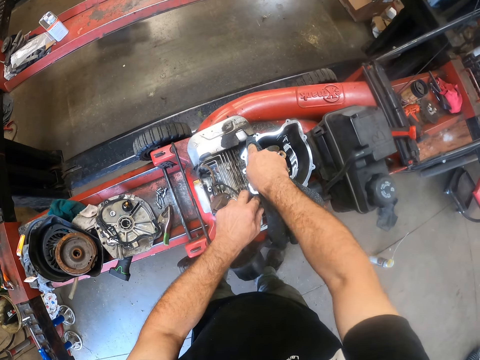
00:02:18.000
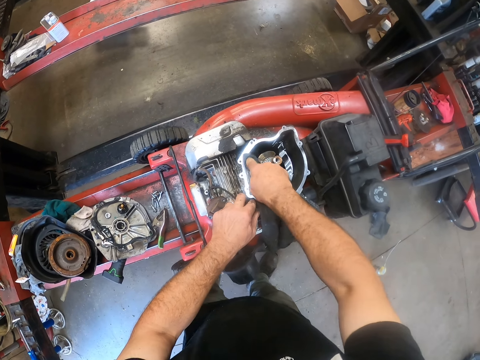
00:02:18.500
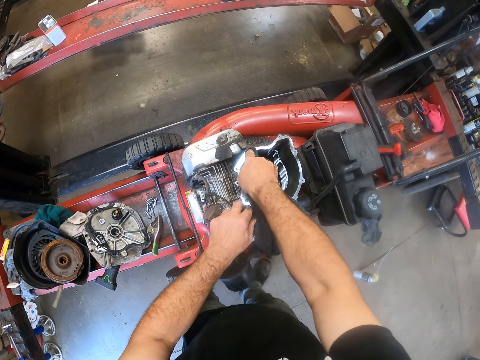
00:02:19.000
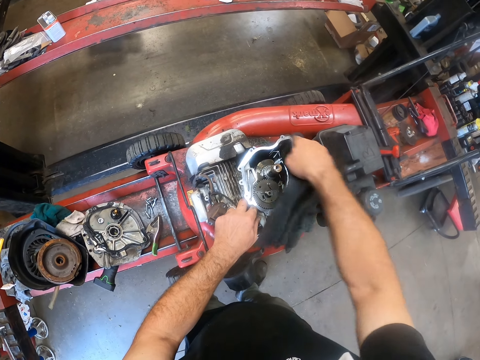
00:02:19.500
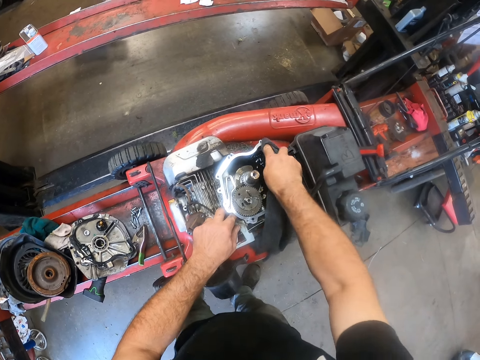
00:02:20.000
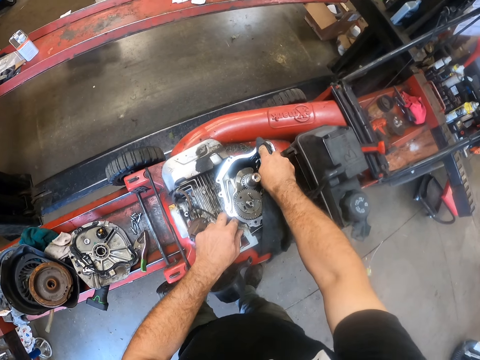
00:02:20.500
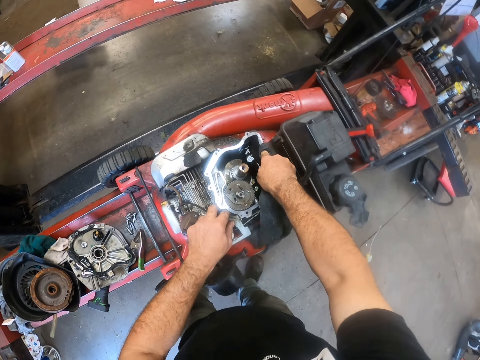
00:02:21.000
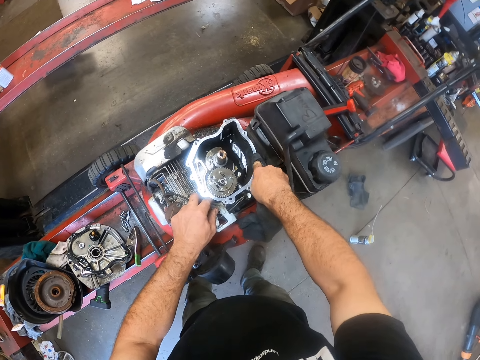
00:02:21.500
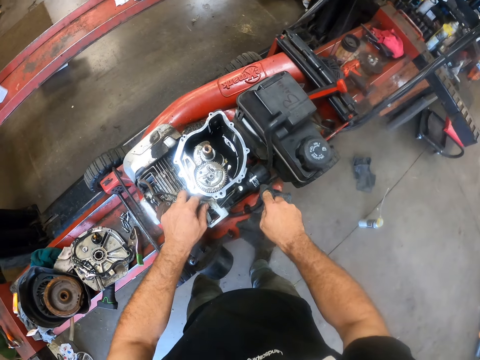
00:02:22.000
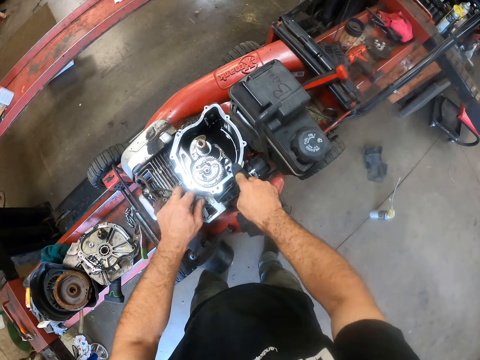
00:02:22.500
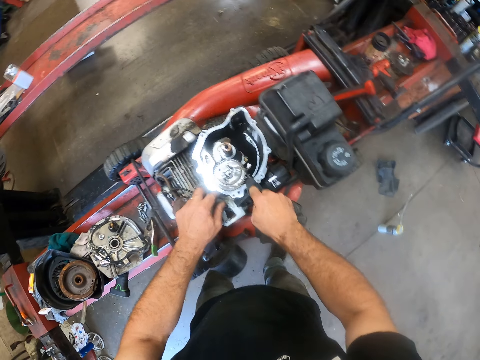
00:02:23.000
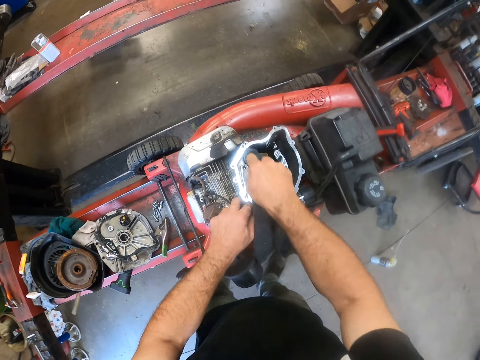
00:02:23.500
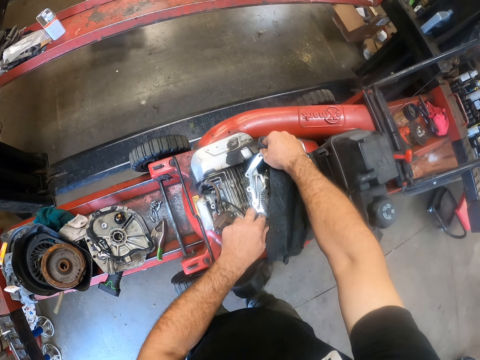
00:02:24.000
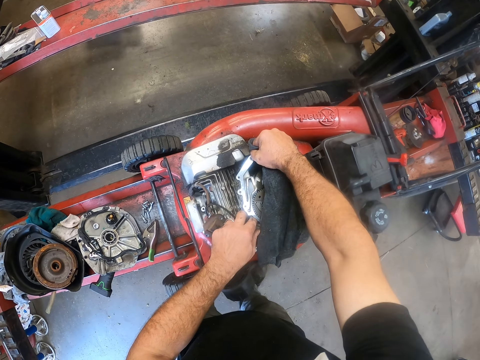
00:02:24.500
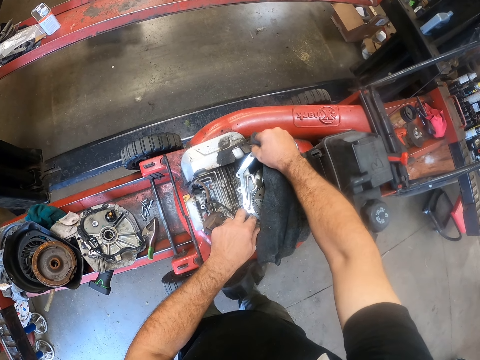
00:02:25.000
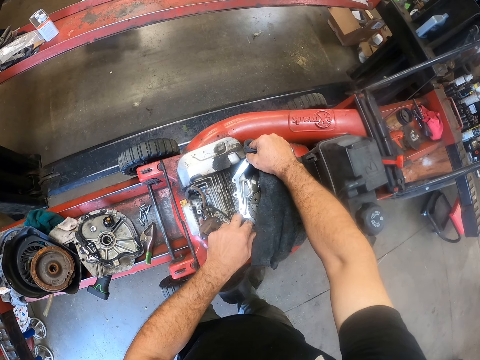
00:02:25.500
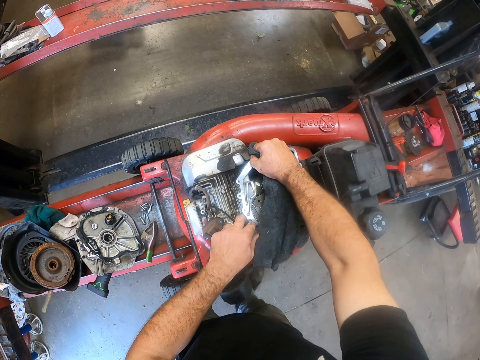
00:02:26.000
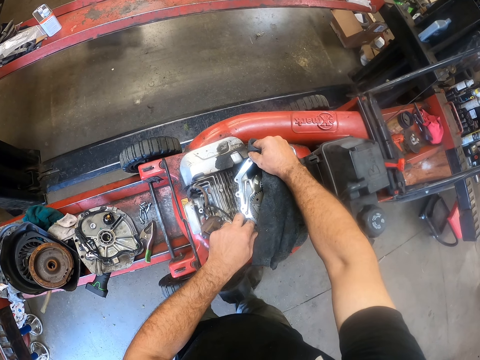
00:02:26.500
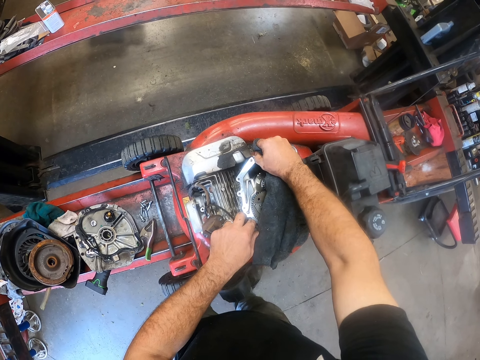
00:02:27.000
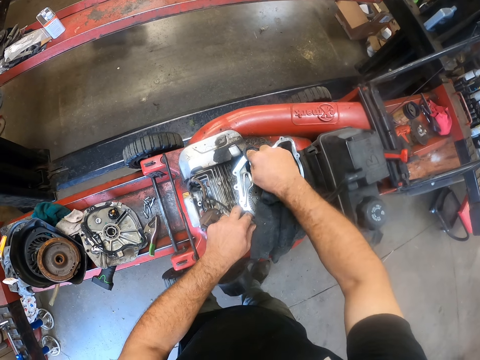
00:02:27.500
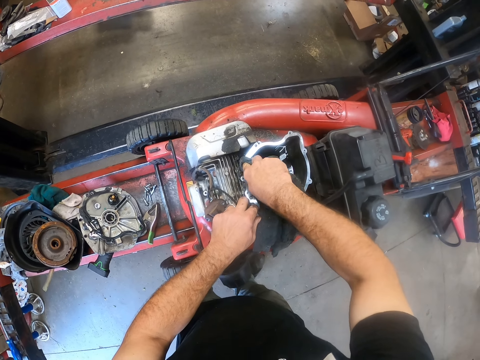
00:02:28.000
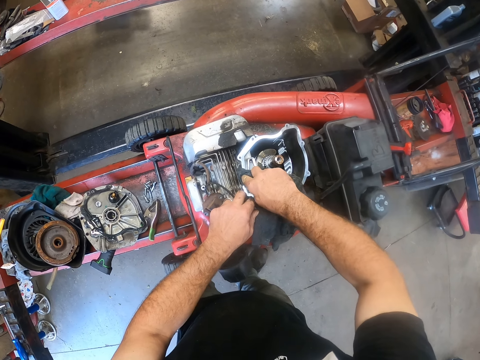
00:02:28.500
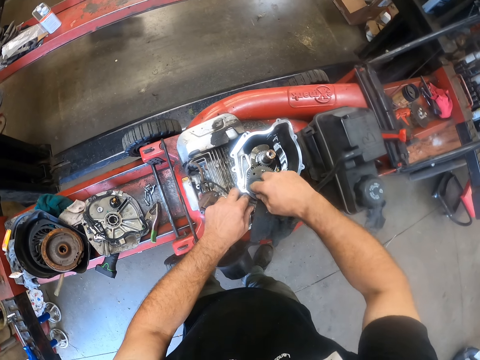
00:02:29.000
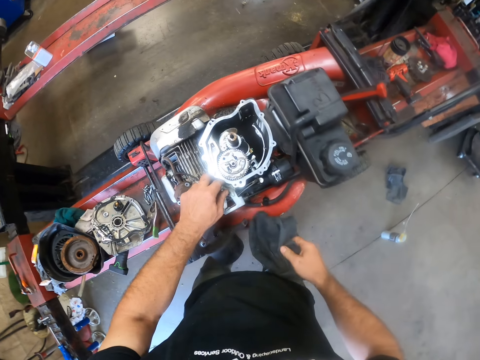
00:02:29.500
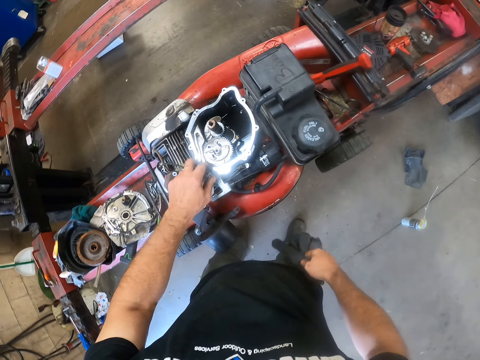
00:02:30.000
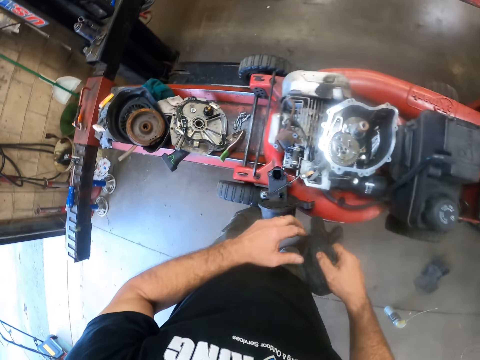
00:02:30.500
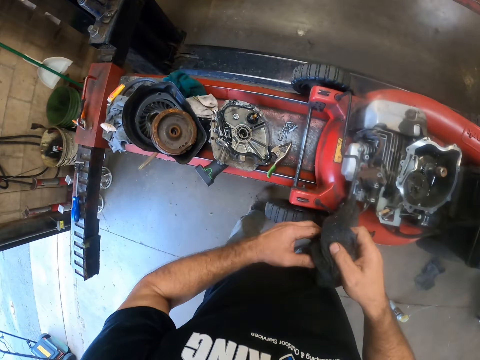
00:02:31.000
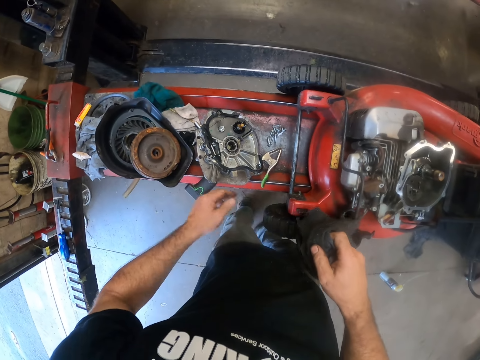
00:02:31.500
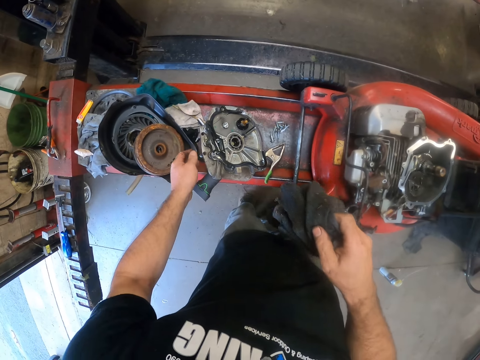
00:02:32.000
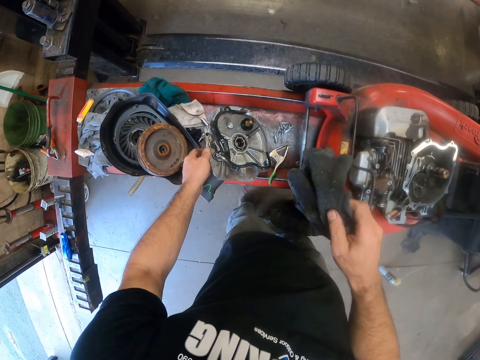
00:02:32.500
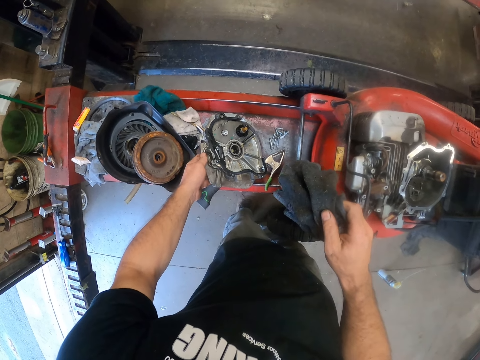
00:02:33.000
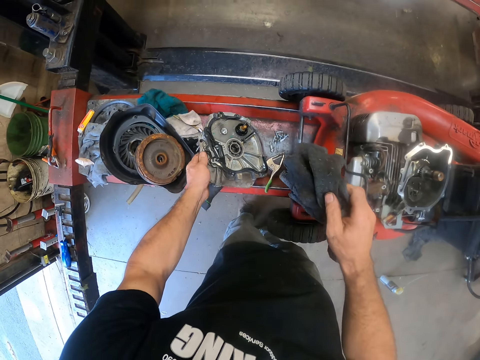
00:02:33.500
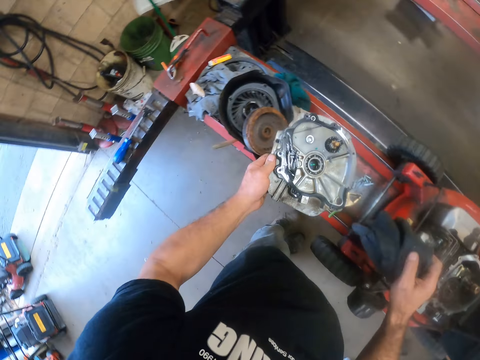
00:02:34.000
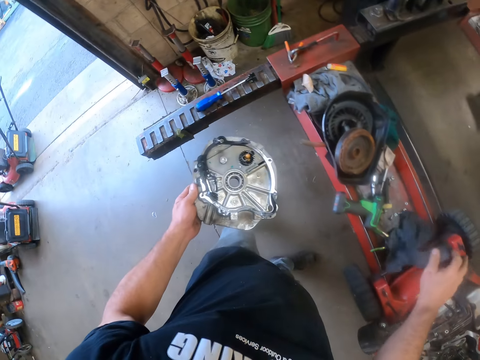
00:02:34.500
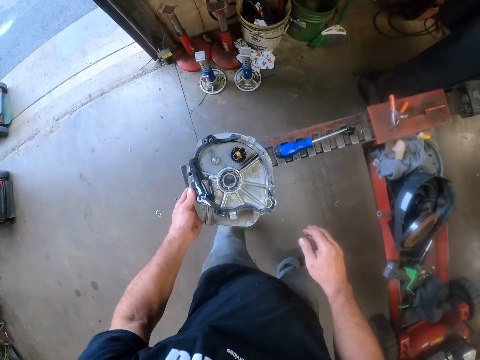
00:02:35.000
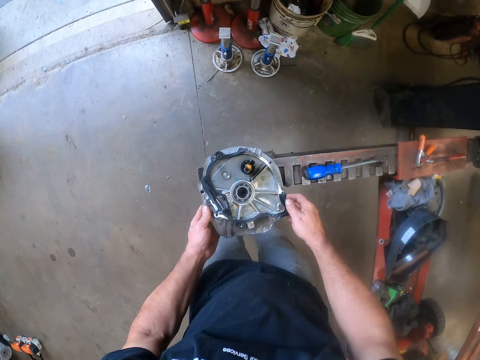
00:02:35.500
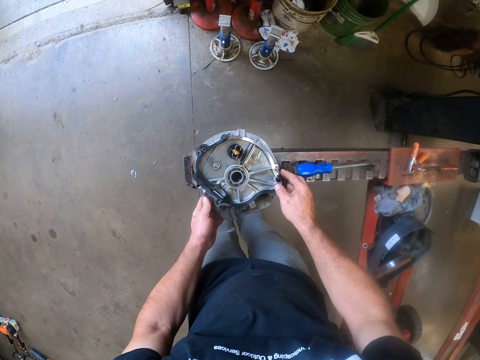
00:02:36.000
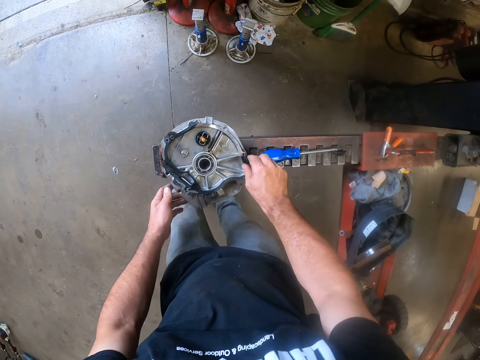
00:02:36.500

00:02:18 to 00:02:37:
The camera wearer picks up the engine cover or engine top from the platform. They drop the cloth on the platform. They put down the engine top.

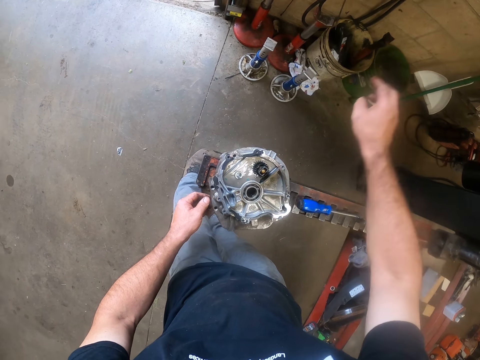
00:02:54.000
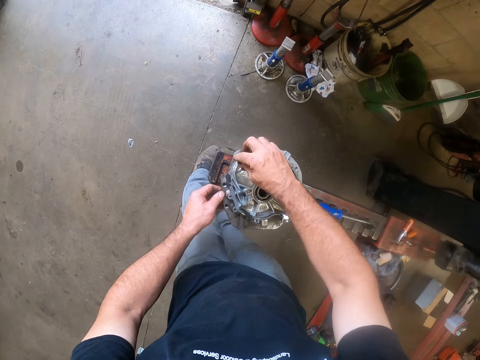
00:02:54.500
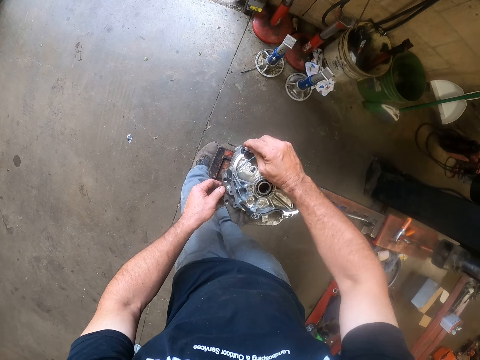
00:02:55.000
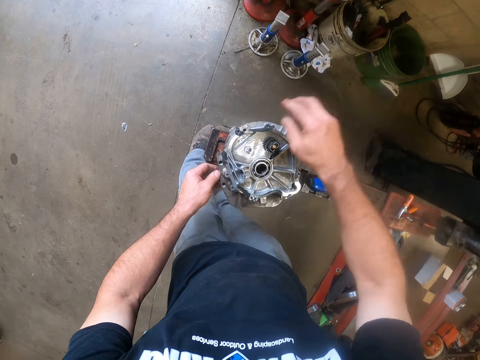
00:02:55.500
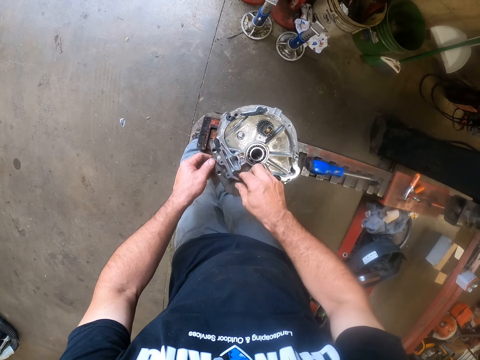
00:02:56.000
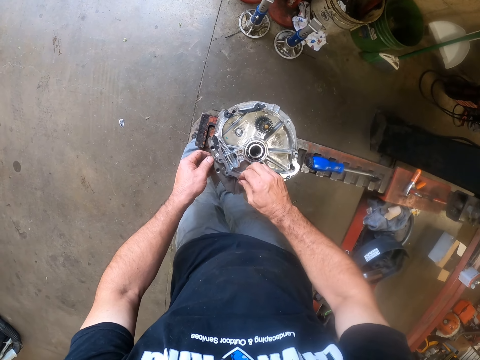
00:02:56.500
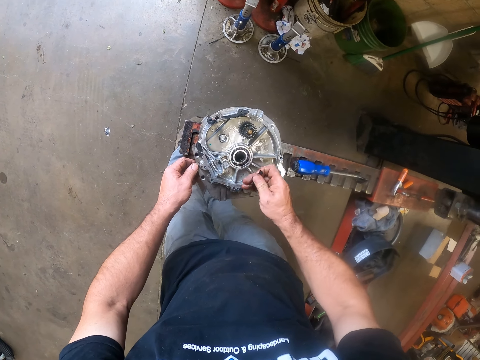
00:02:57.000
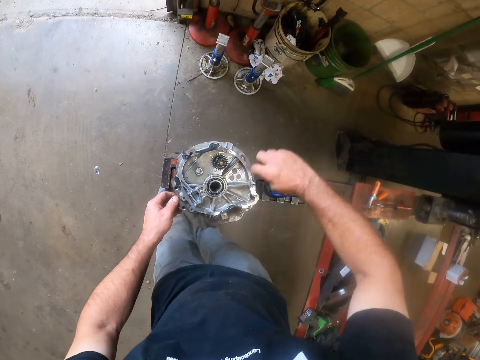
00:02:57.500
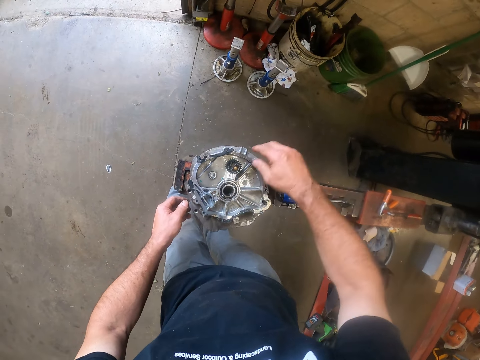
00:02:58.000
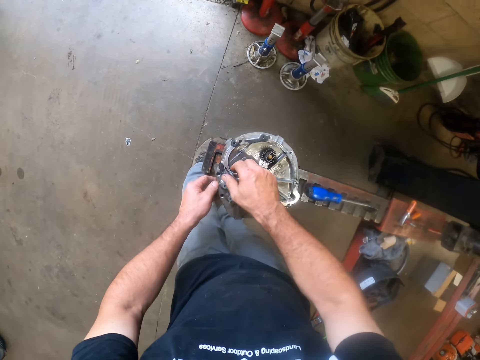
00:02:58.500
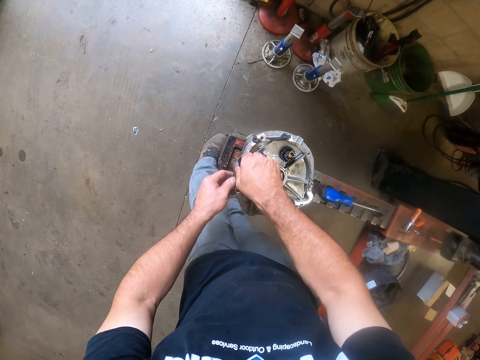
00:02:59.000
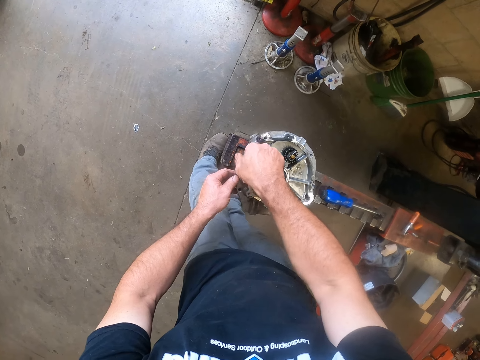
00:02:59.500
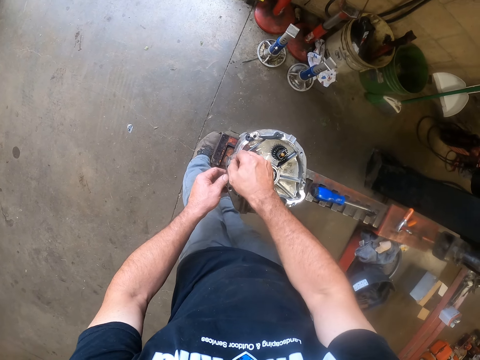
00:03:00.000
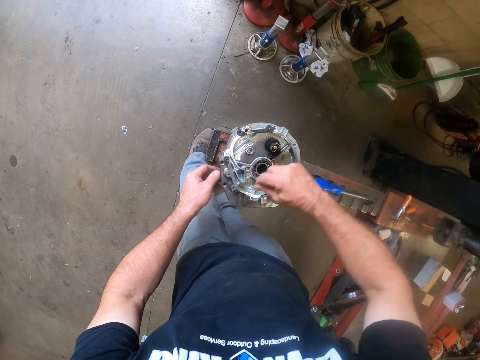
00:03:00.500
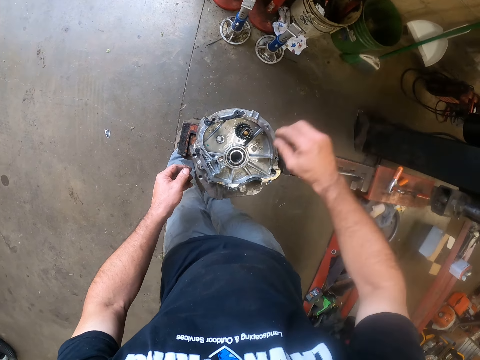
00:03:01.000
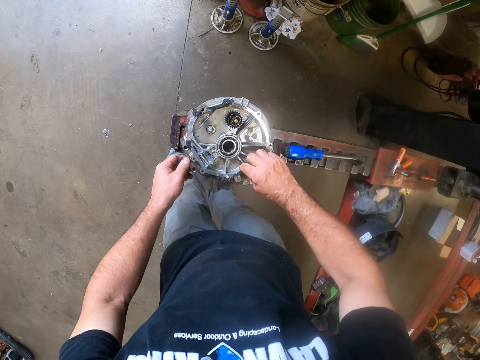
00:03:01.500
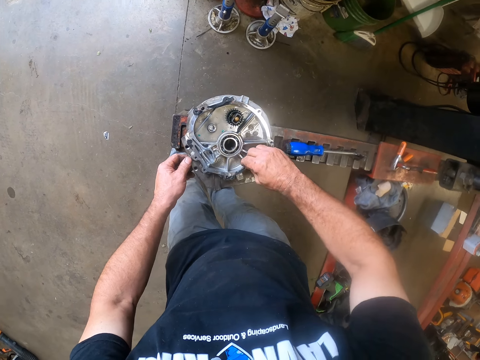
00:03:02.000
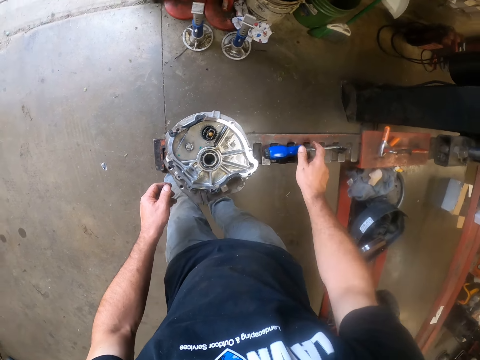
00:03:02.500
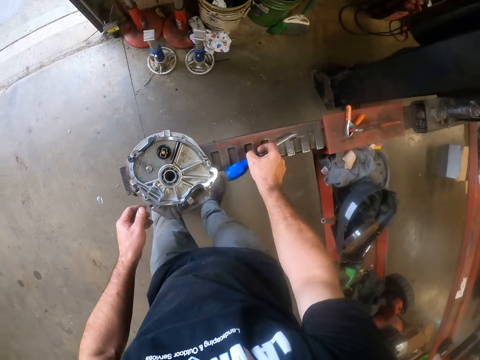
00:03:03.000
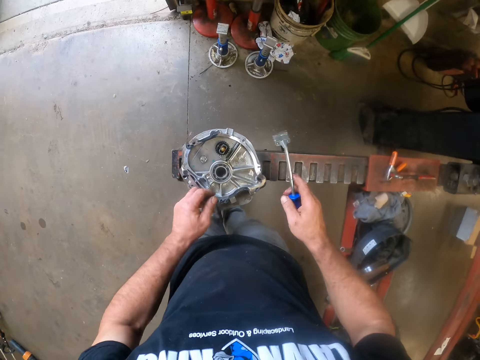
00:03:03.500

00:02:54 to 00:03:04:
The camera wearer throws away something. They remove something from the engine top. They throw away something. They remove something from the engine top. They throw away something. They remove something from the engine top. They throw away something. They remove something from the engine top. They pick up the scraper from the platform.
